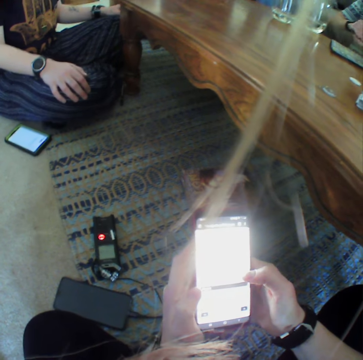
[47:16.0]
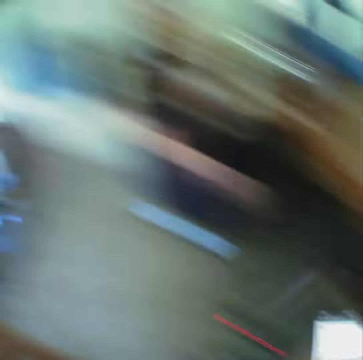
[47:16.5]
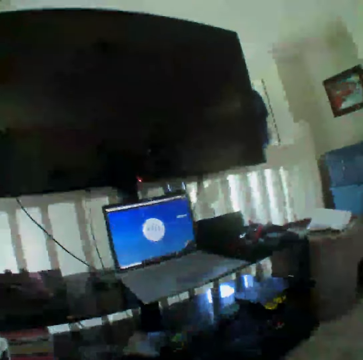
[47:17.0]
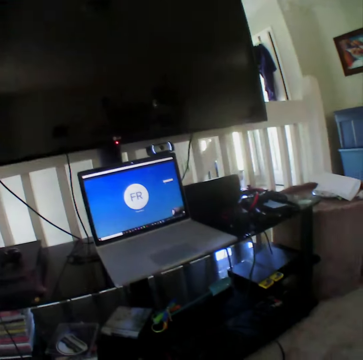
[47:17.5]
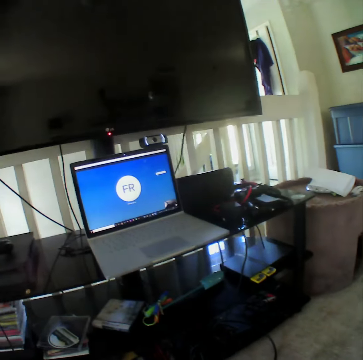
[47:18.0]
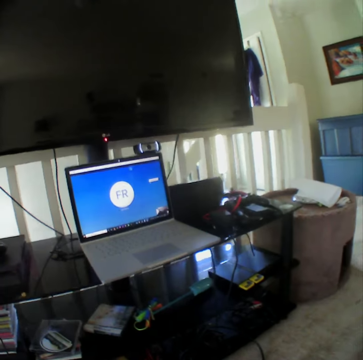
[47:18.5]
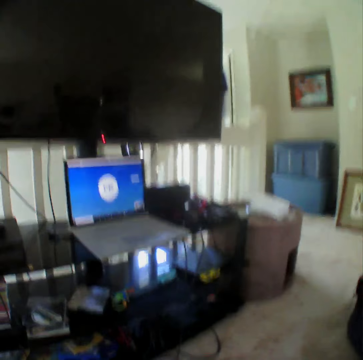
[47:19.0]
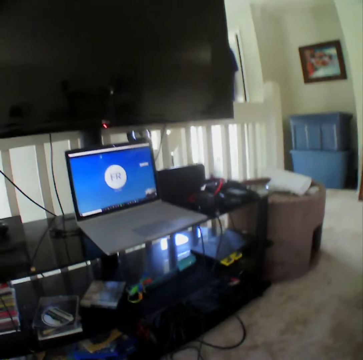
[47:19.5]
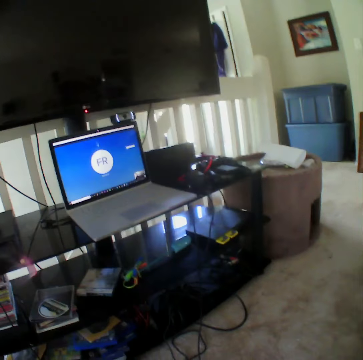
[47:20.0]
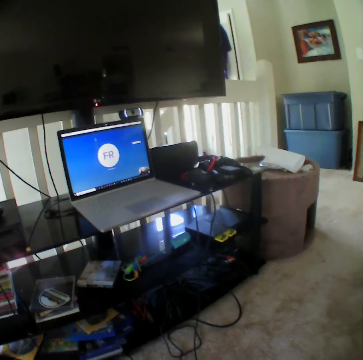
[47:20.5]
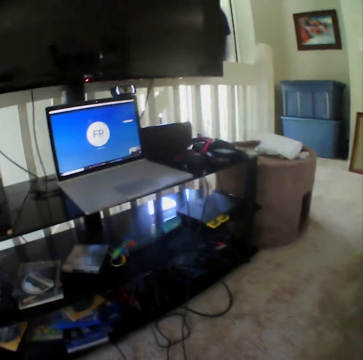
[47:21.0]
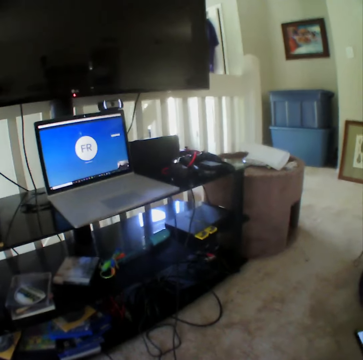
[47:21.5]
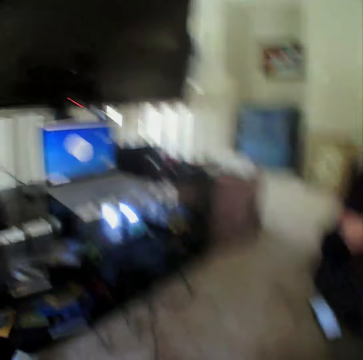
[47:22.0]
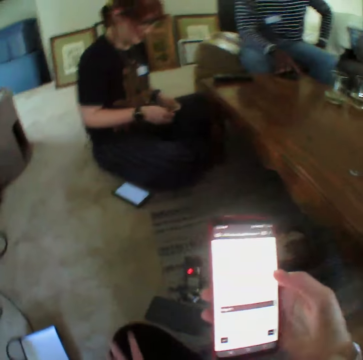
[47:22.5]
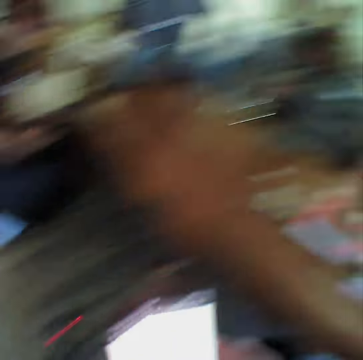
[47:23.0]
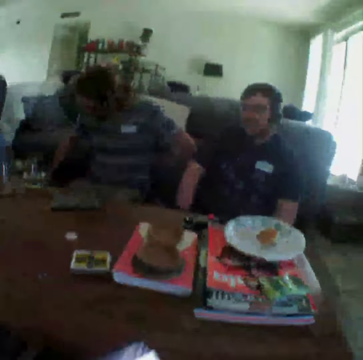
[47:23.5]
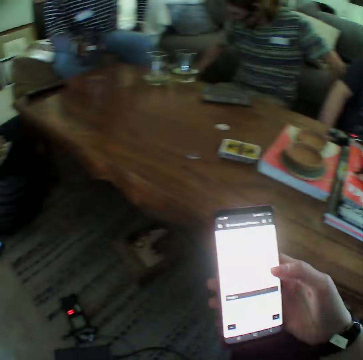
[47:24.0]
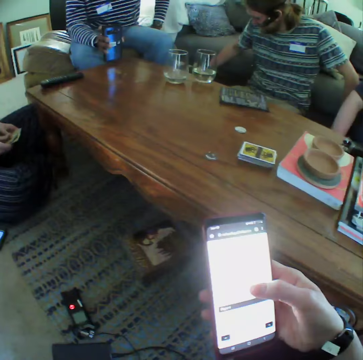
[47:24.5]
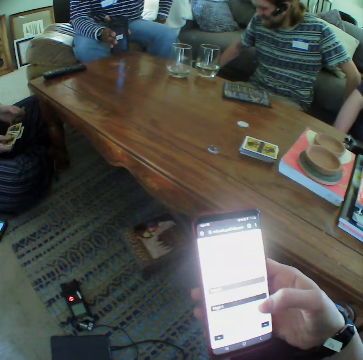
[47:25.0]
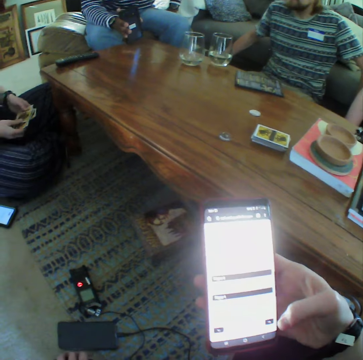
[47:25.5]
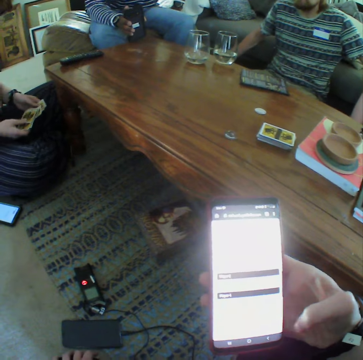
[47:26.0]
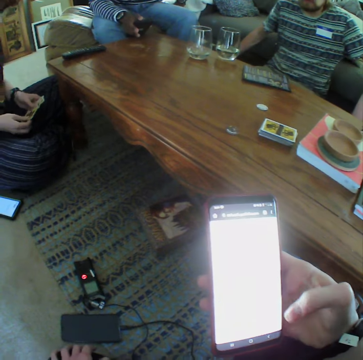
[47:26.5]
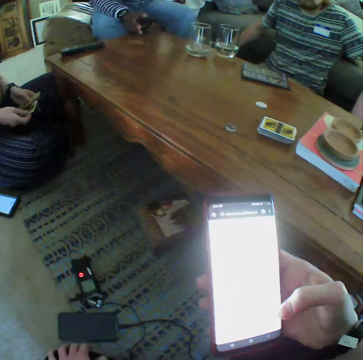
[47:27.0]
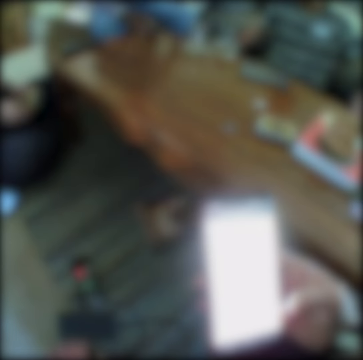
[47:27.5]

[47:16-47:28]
The camera wearer looks at the laptop. They look at the phone. A lady shuffles playing cards.

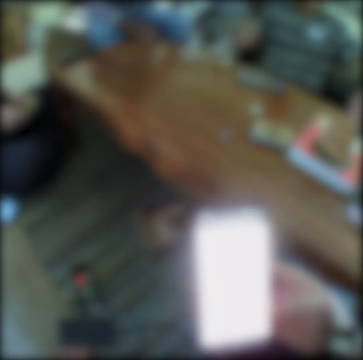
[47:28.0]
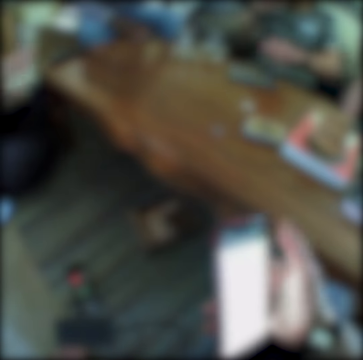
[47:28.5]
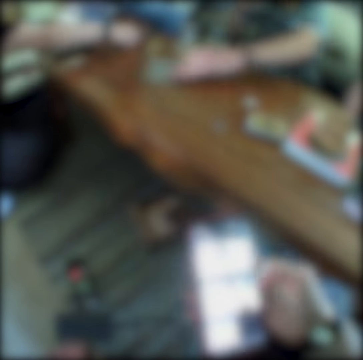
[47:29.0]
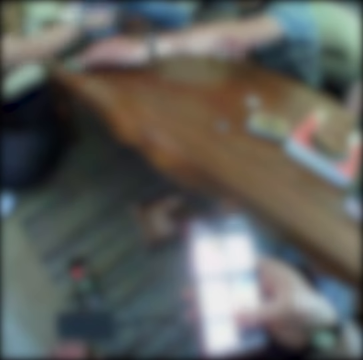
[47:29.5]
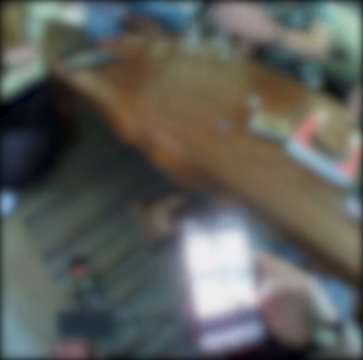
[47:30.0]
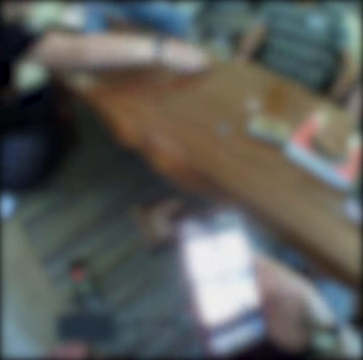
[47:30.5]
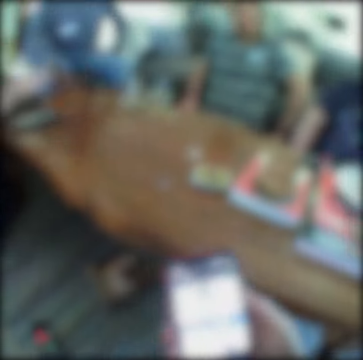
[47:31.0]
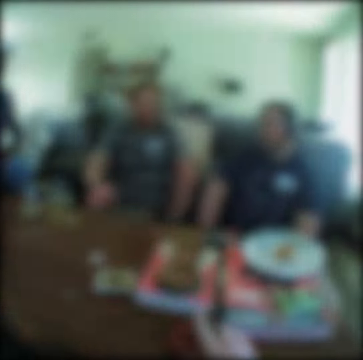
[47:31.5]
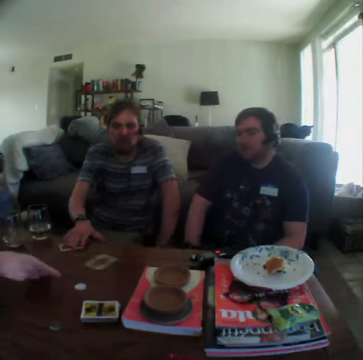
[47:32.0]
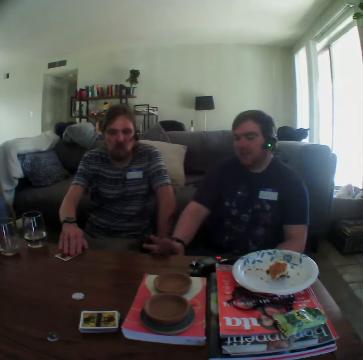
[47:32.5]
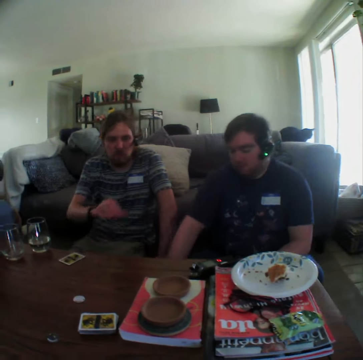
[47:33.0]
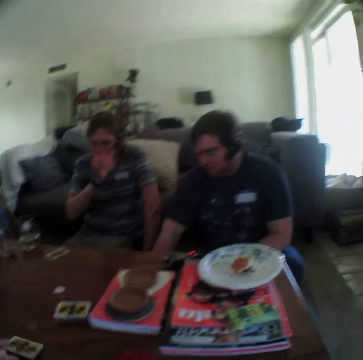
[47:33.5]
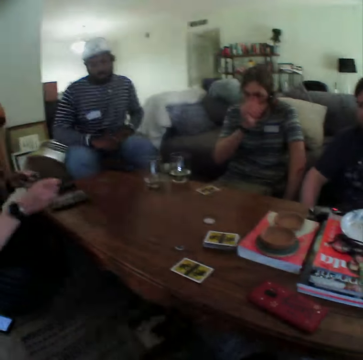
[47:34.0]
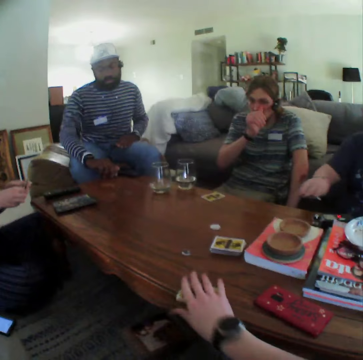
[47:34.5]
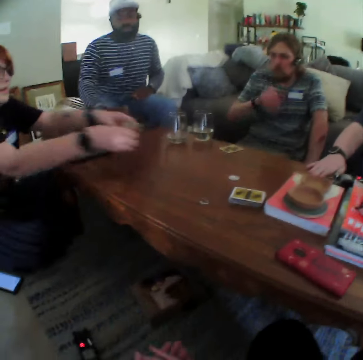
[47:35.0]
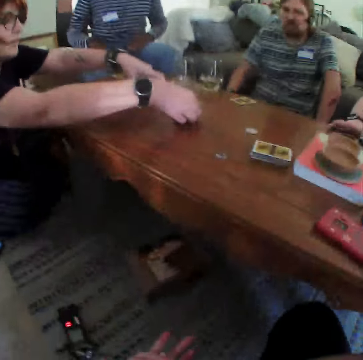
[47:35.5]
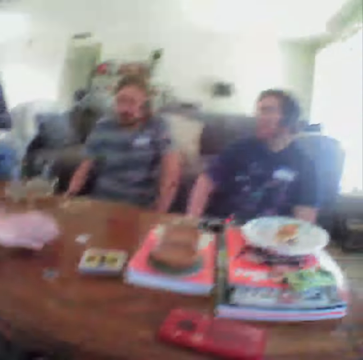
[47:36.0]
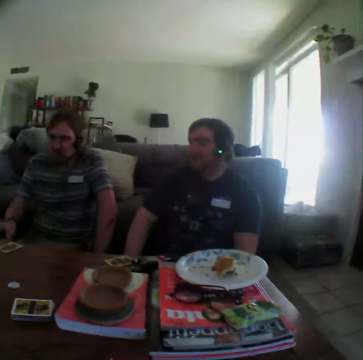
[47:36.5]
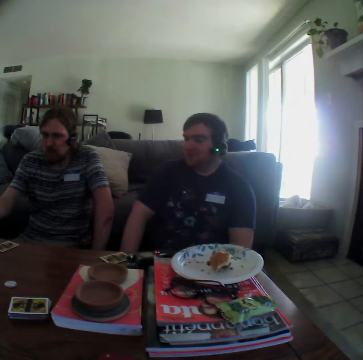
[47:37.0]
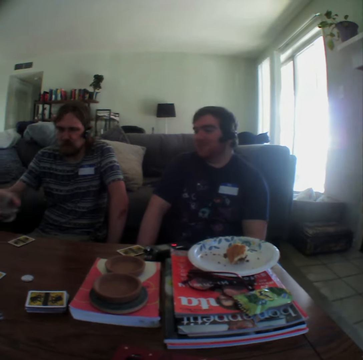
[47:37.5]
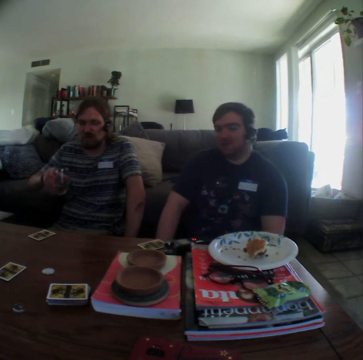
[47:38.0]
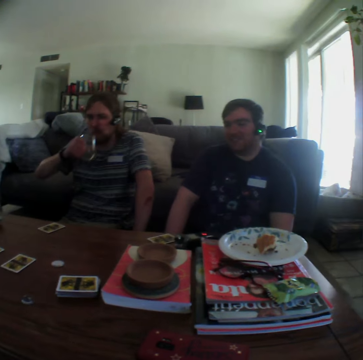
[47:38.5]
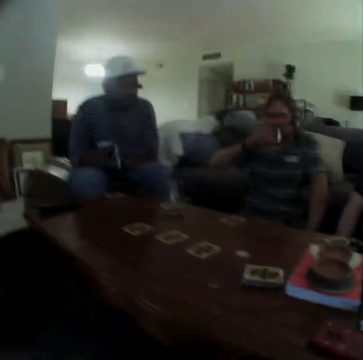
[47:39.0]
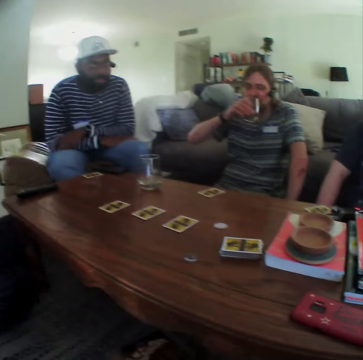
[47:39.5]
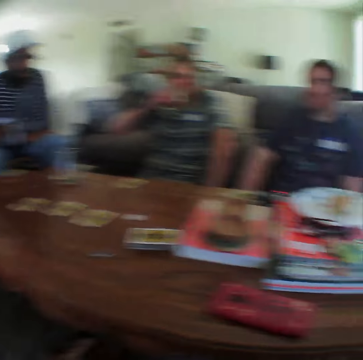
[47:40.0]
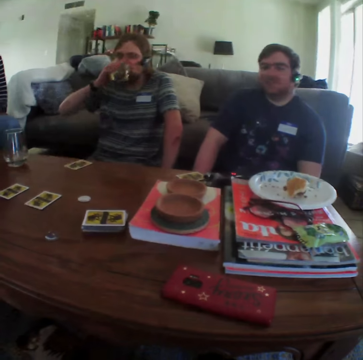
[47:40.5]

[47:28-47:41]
A man drags a paper on the table. A lady puts a playing card on the table. The camera wearer puts the phone on the table. The lady throws a playing card to another man. The lady gives the camera wearer a playing card. The camera wearer picks up a playing card on the table. The other man puts the playing card on the table. The lady puts playing cards on the table. The first man picks up a glass. He drinks some water.

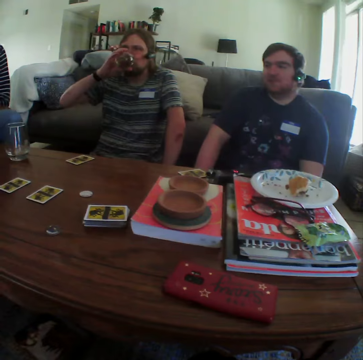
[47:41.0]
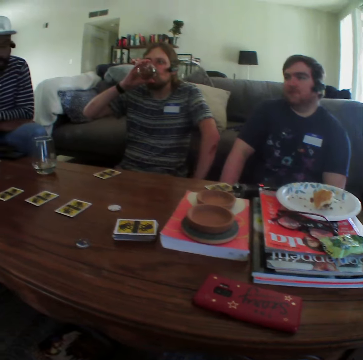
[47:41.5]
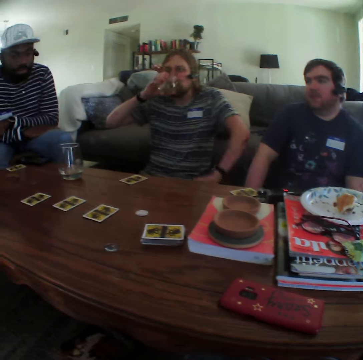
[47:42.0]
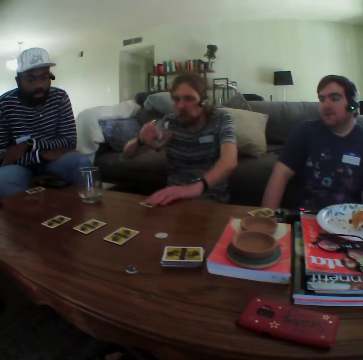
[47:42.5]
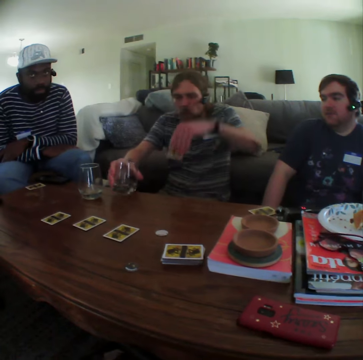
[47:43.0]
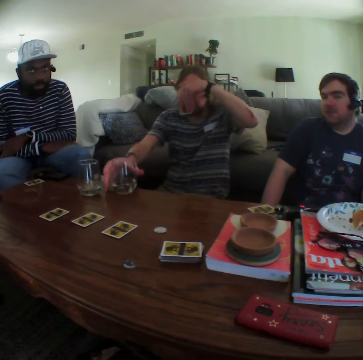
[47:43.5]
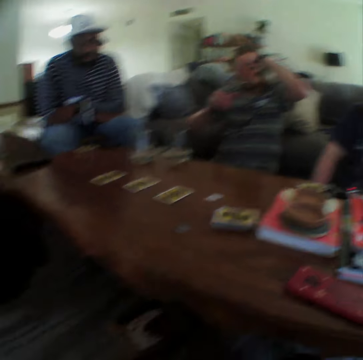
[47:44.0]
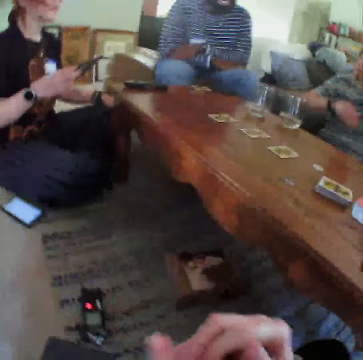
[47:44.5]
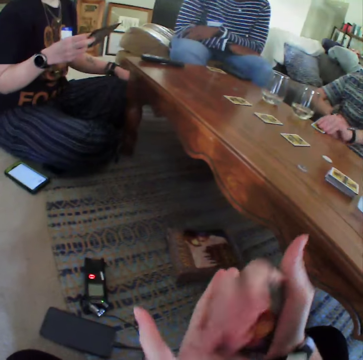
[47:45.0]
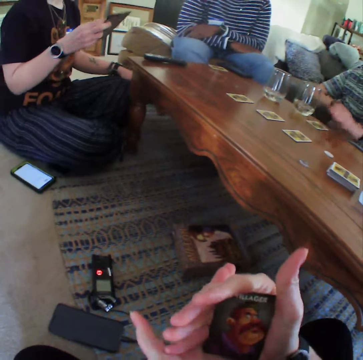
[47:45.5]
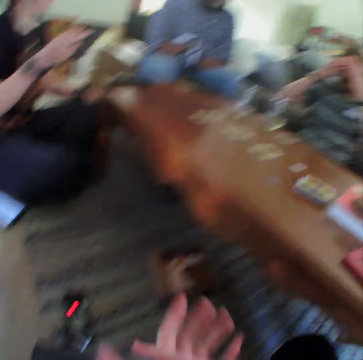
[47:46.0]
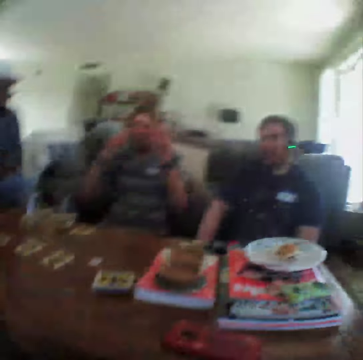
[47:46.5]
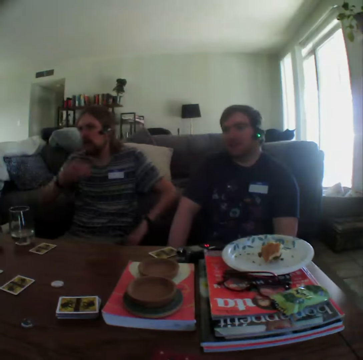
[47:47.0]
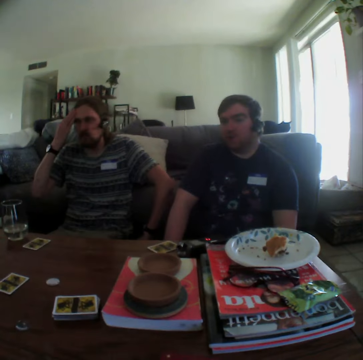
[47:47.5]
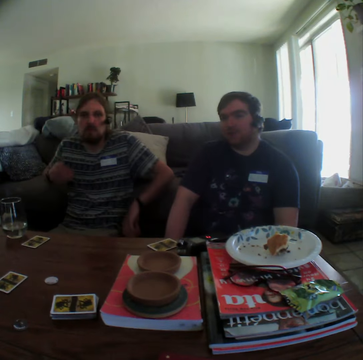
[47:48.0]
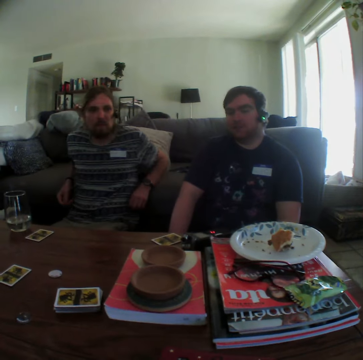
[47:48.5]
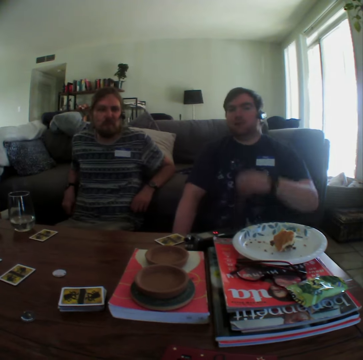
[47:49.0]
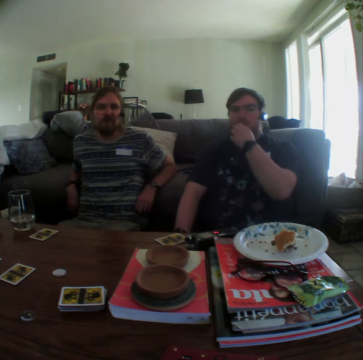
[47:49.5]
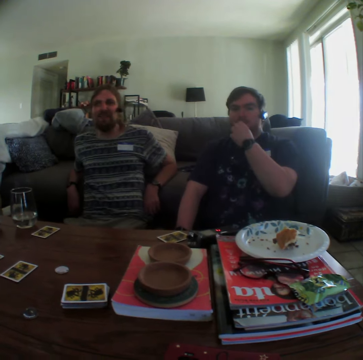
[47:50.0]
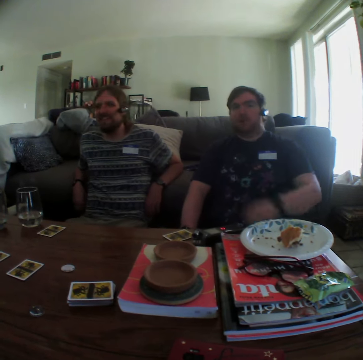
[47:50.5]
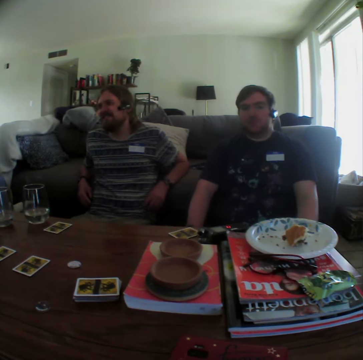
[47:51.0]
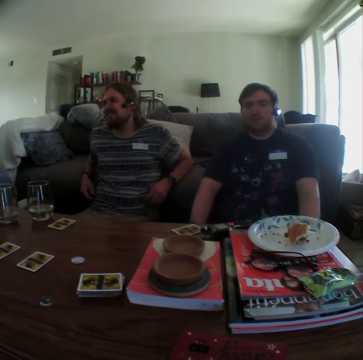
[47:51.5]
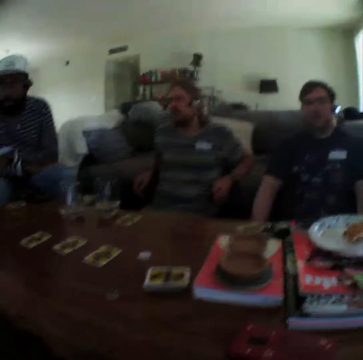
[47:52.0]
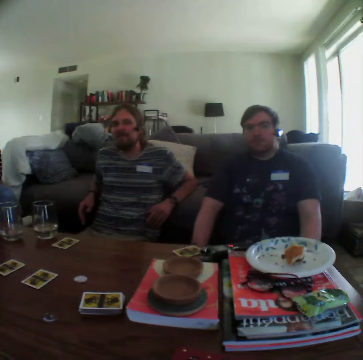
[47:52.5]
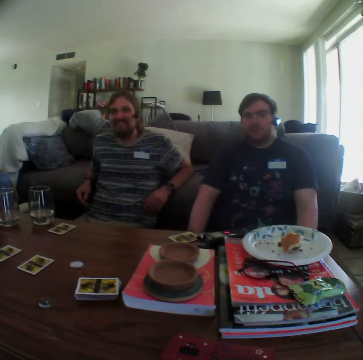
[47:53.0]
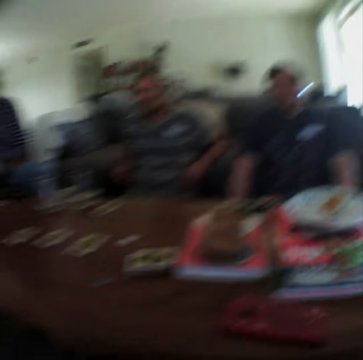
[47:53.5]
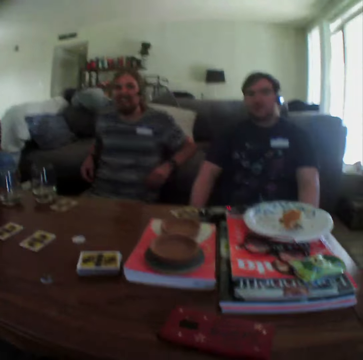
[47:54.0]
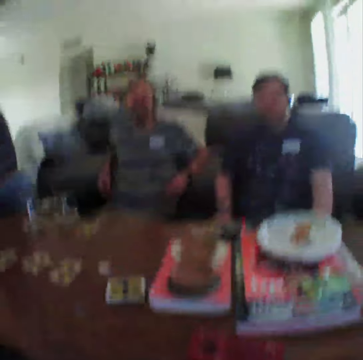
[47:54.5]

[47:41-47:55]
A man takes a drink. He picks up a playing card on the table. He puts the glass on the table. The camera wearer looks at her playing card. Another man talks. The first man touches his face. He talks.
